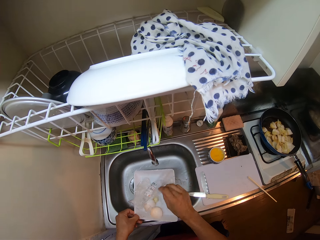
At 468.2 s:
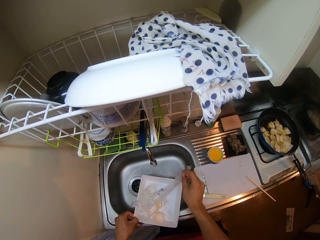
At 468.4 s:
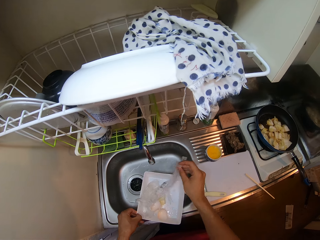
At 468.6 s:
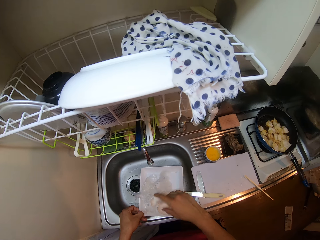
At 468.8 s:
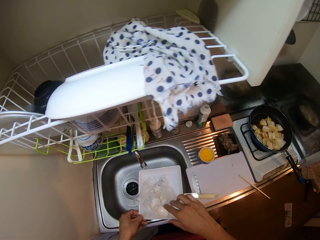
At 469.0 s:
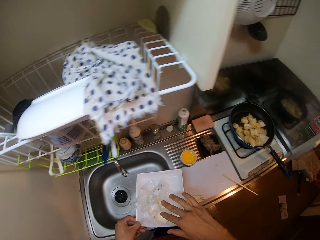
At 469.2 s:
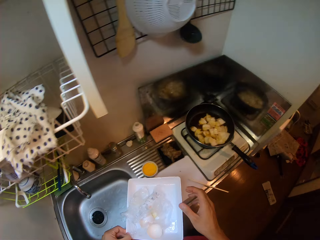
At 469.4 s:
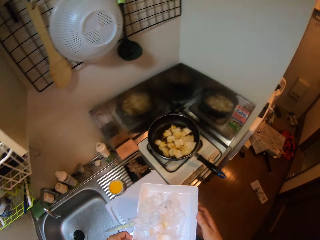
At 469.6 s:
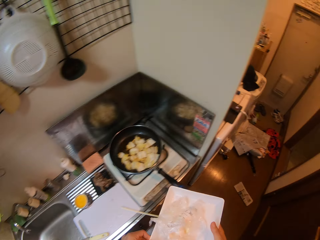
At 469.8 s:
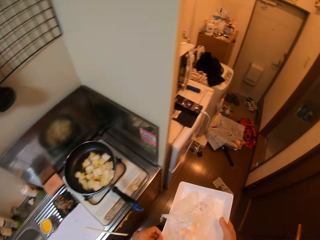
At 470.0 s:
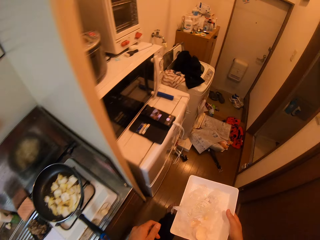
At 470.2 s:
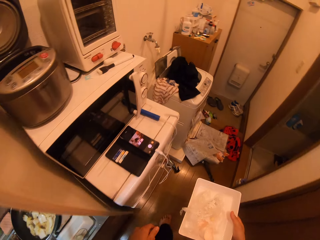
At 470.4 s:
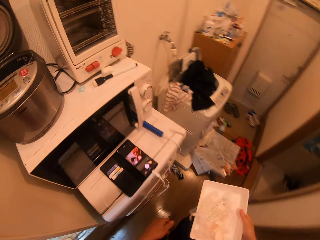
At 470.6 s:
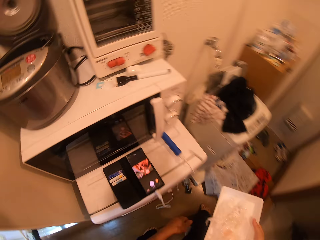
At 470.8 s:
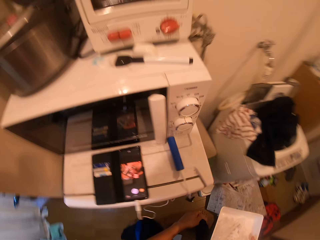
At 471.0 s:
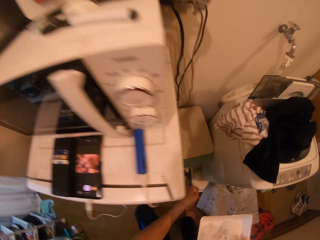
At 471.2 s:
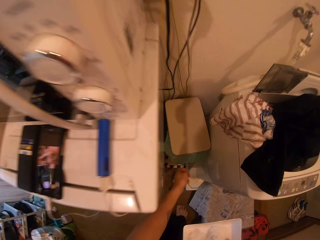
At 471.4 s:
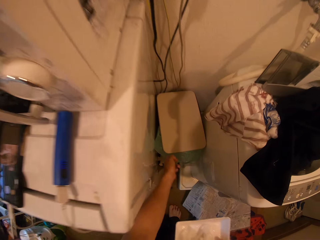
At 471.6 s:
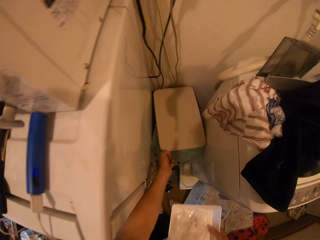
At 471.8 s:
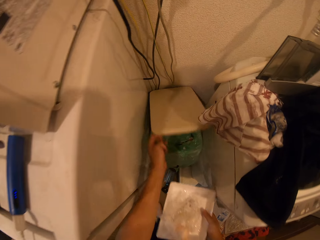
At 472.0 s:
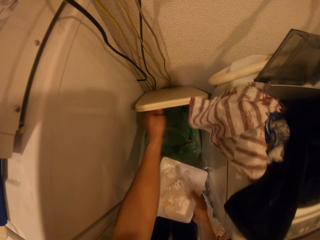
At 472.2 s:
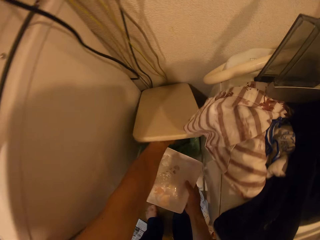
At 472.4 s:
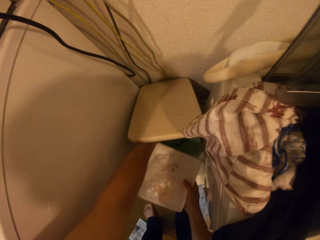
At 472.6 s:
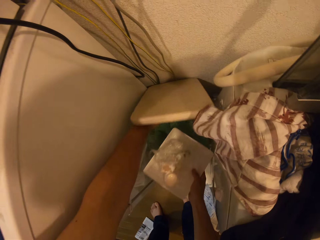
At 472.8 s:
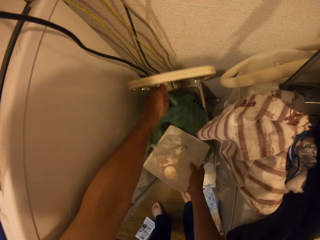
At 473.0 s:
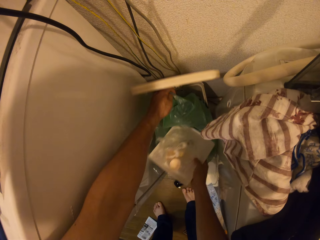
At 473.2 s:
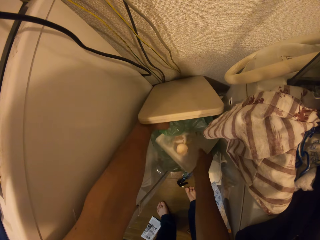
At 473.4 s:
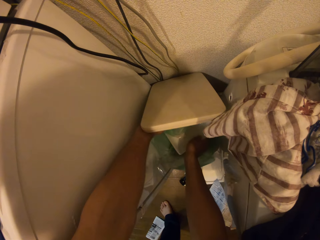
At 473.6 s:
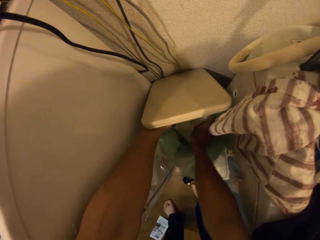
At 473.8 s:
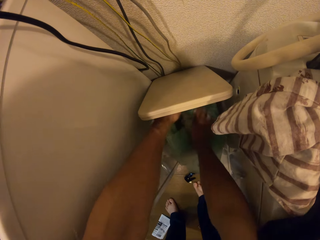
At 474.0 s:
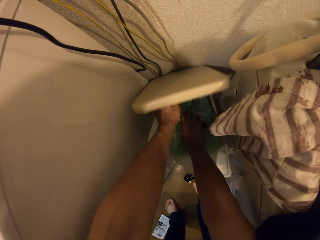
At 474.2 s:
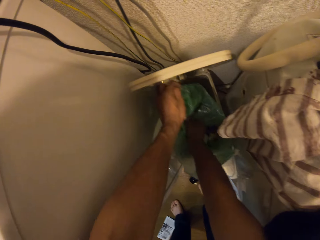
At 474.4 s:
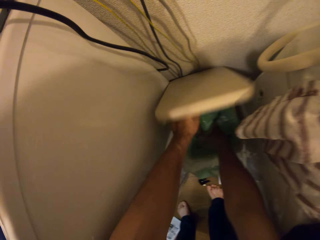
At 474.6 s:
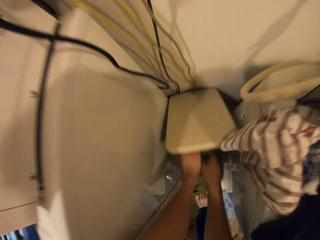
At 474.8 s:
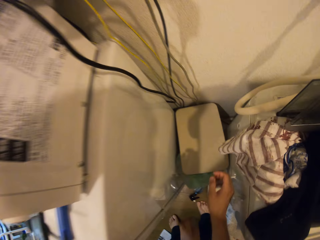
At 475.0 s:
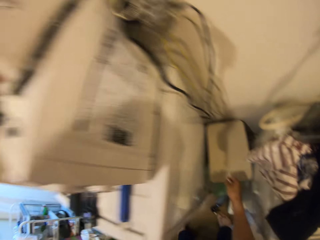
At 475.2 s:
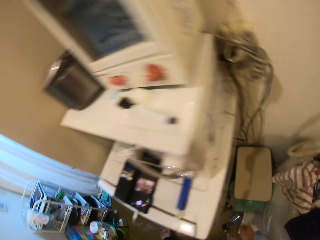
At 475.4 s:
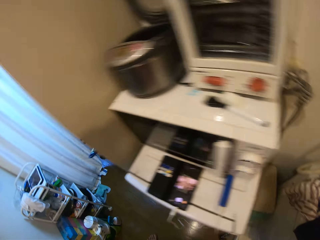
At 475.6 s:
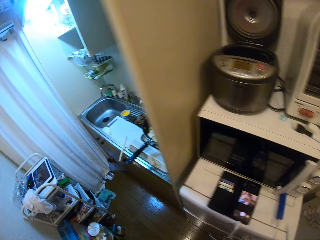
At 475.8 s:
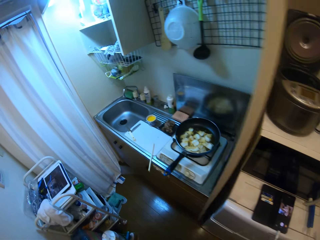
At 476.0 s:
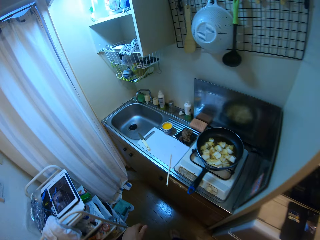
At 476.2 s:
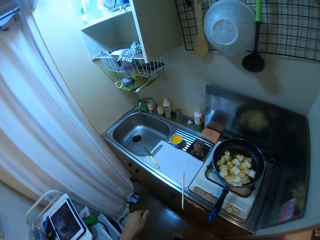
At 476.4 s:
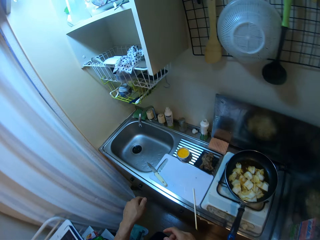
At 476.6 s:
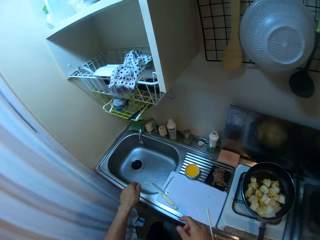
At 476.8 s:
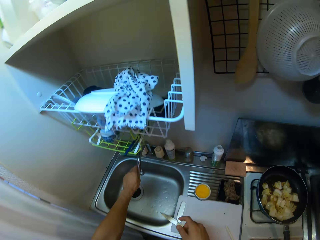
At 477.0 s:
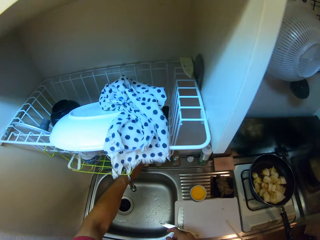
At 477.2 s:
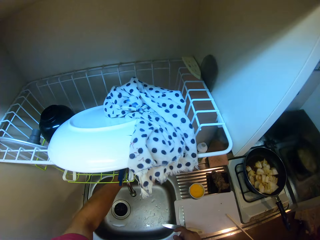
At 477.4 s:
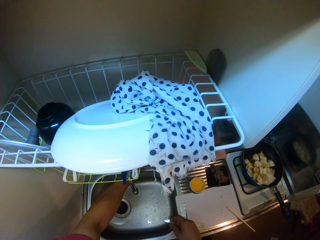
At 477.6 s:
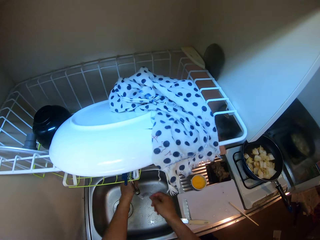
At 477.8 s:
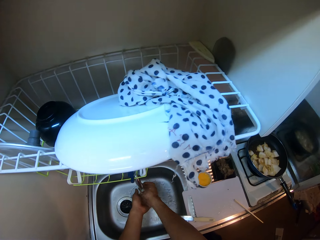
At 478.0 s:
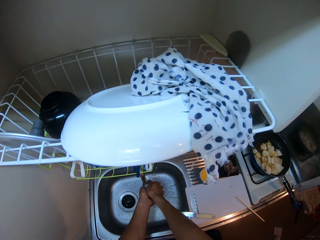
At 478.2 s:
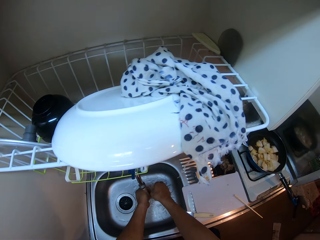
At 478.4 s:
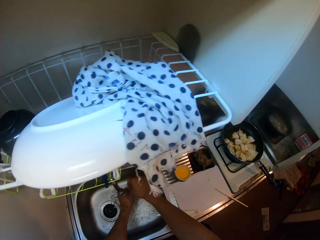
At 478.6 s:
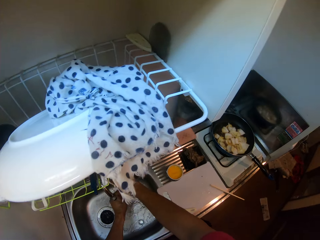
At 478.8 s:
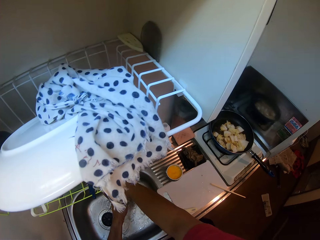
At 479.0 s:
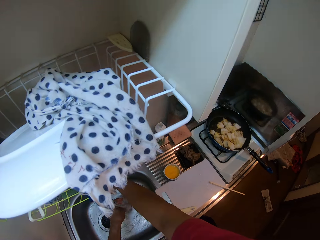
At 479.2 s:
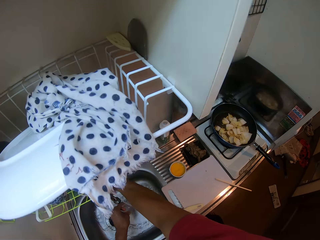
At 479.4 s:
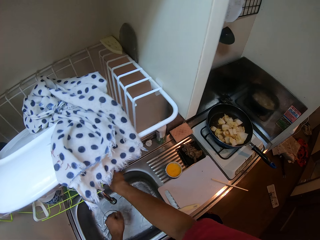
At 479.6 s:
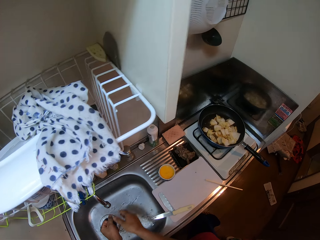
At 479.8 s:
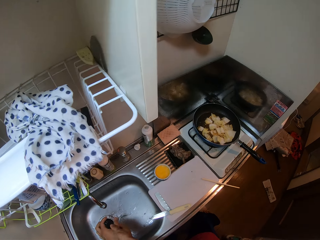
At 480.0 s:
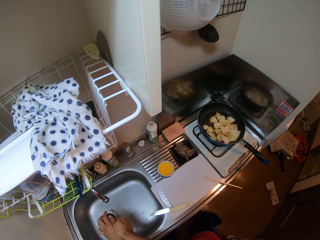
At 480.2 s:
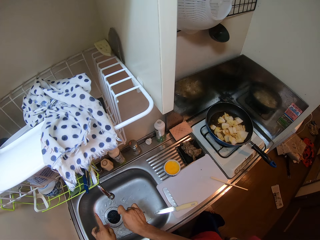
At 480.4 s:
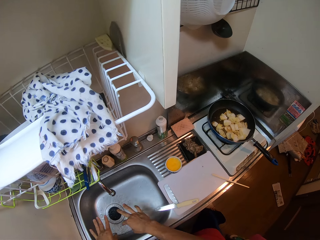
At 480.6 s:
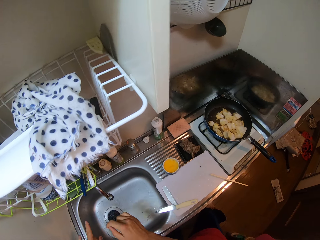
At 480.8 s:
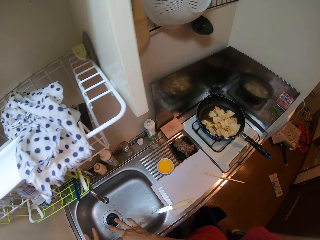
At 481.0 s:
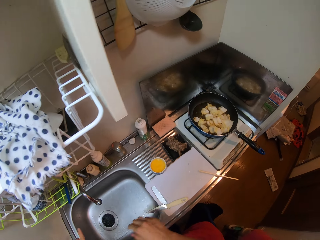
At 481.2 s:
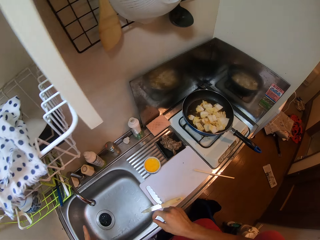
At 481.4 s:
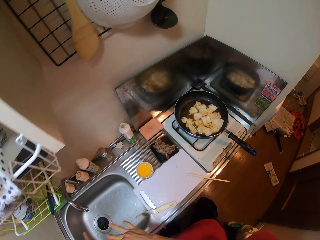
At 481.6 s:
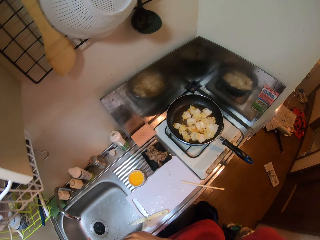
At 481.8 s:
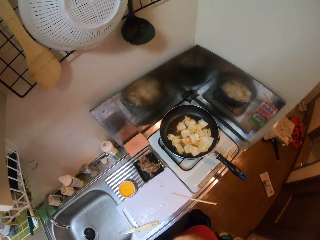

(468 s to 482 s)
The camera wearer adjusts the nylon on the tray with his right hand. He walks to a waste bin in the kitchen. He passes the tray from his left hand to his right hand. He opens the waste bin cover with his left hand. He adjusts the bin bag in the waste bin with his left hand. He puts the tray in his right hand in the bin bag. He puts the egg shell in the dustbin. He covers the waste bin. He walks back to the kitchen sink. He opens the tap by its handle with his left hand. He rinses his hands under running water in the sink. He closes the tap by its handle with his right hand. He flaps his hands in the sink.

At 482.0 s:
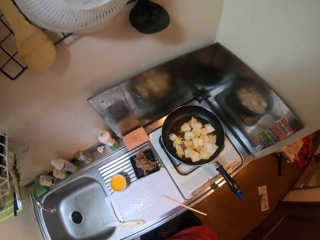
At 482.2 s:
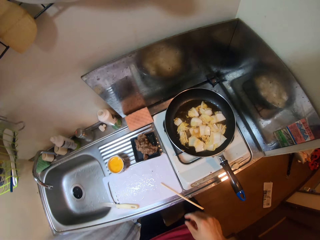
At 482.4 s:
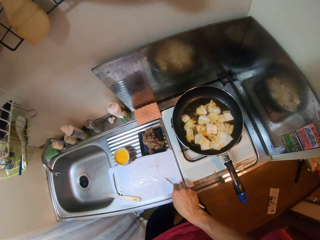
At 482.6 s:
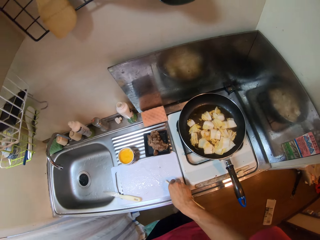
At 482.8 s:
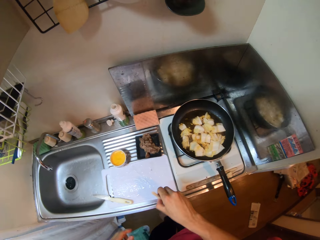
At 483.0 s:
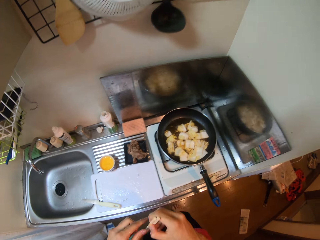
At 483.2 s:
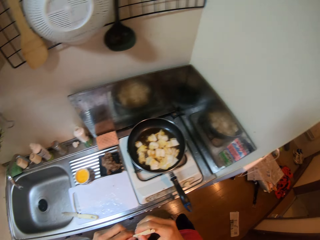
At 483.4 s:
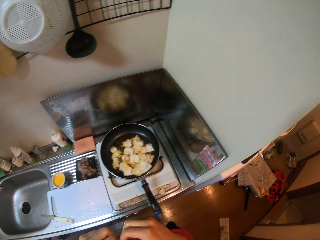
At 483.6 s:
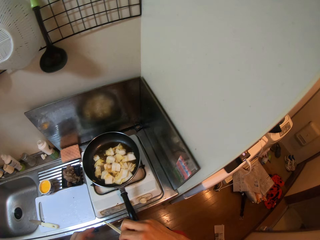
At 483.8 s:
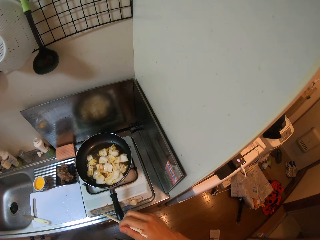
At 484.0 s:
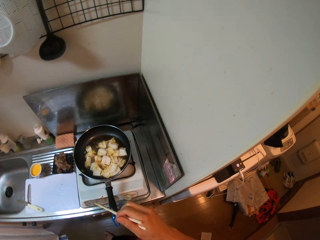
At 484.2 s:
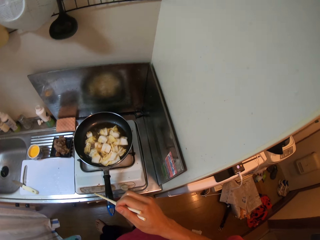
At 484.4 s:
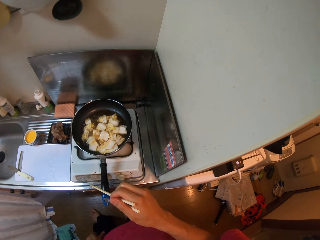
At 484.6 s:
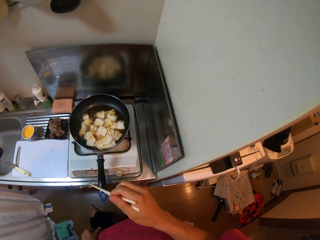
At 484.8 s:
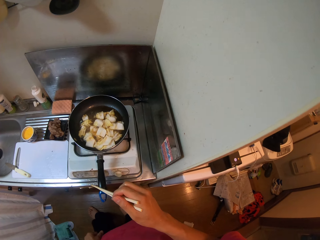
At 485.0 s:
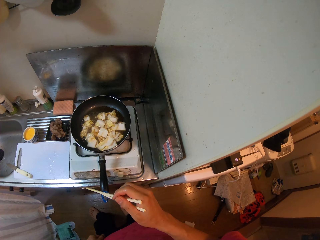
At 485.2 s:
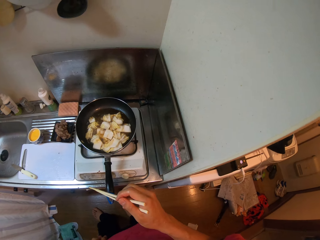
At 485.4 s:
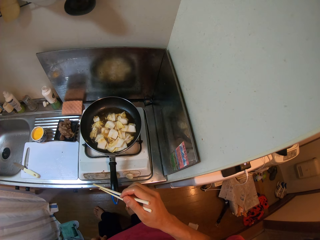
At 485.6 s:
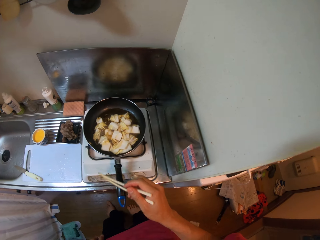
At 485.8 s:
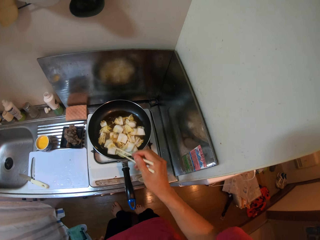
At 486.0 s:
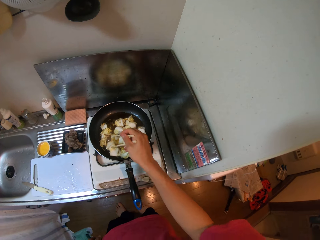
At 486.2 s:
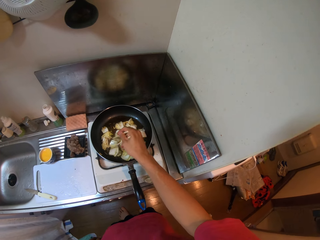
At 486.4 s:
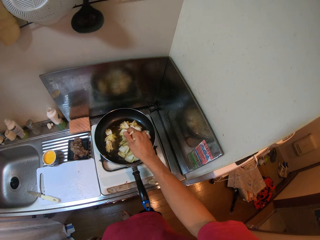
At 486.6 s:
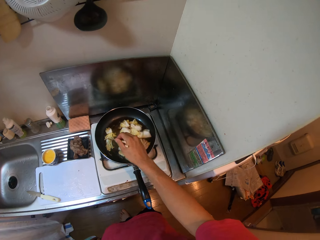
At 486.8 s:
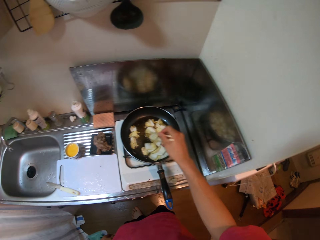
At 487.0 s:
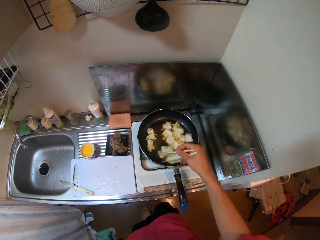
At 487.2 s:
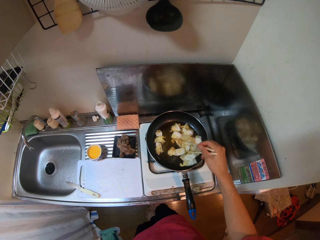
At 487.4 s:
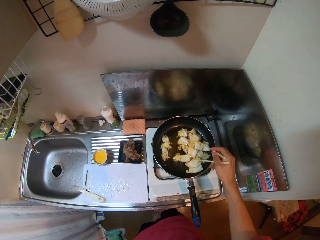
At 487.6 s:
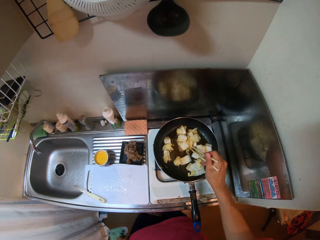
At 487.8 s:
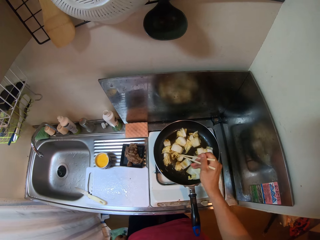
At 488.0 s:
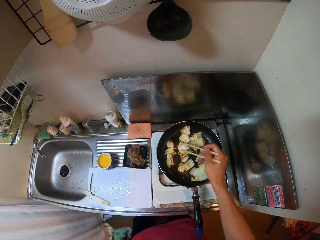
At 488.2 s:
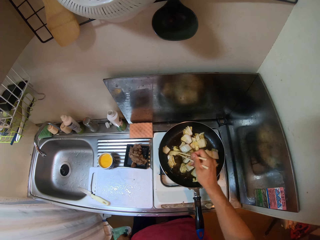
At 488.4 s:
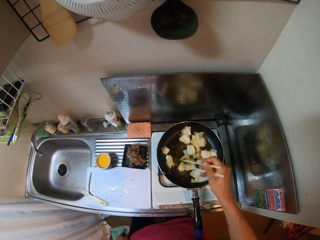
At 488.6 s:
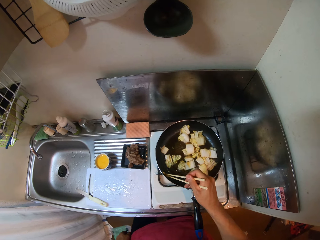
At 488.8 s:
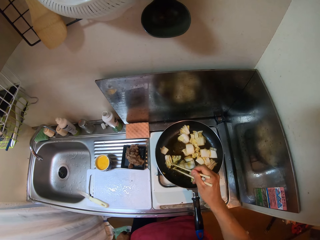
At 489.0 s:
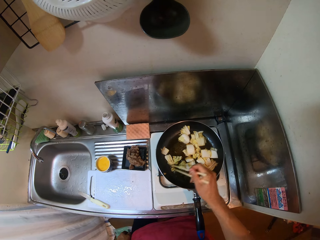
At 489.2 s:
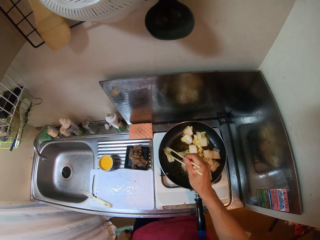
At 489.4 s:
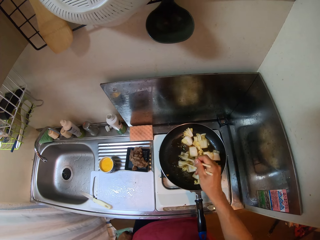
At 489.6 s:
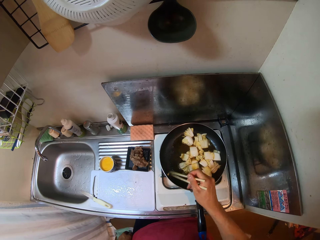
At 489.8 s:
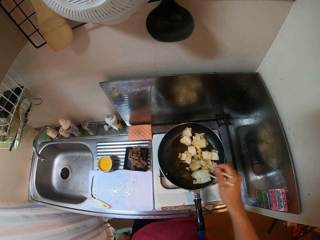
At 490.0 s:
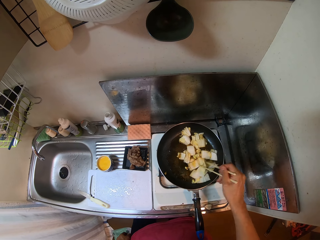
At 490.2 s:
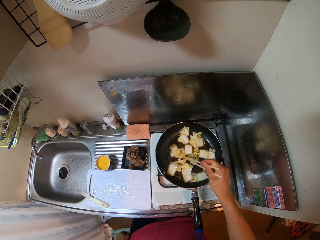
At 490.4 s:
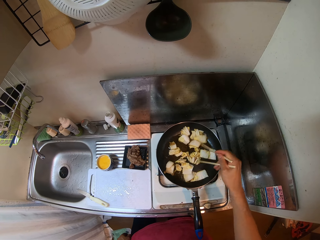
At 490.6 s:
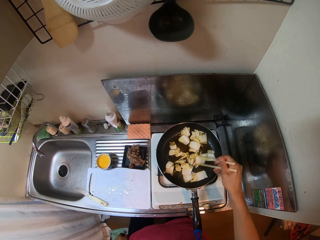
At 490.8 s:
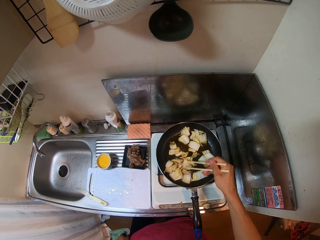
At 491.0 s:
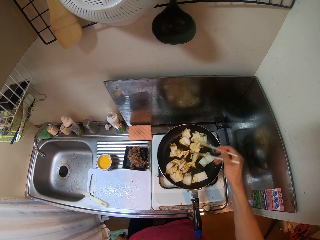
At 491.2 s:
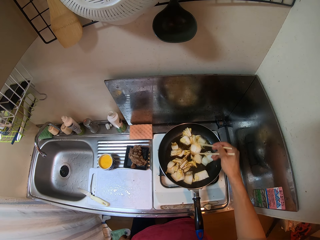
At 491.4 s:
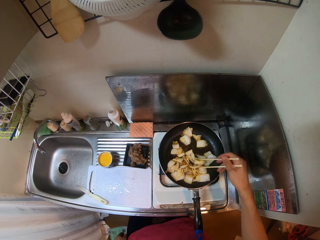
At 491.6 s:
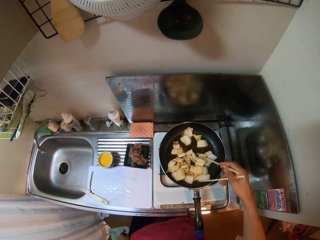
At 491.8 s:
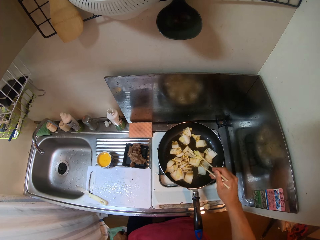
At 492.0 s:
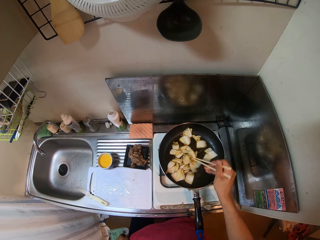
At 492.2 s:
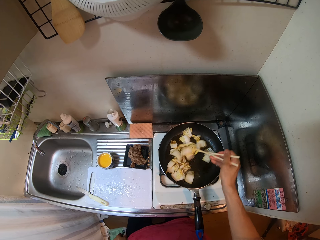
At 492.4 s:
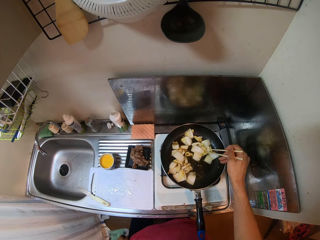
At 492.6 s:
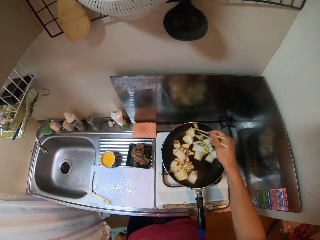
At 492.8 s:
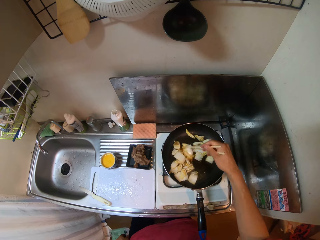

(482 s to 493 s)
The camera wearer picks up the chopstick on the chopping board with his right hand. He stirs endive in the frying pan with the chopstick.
